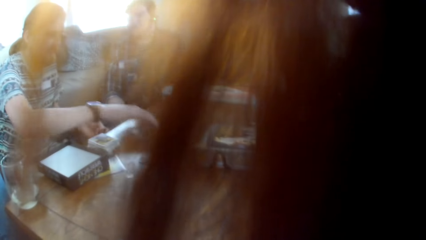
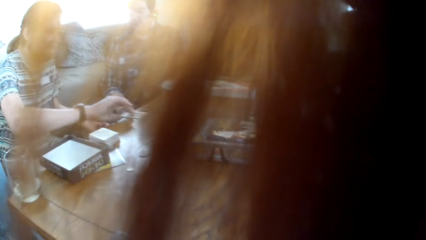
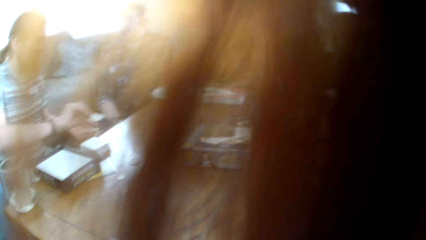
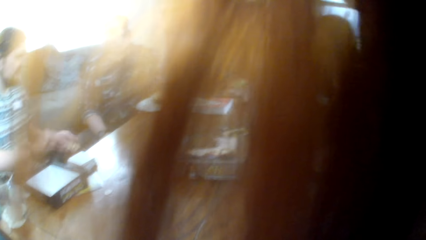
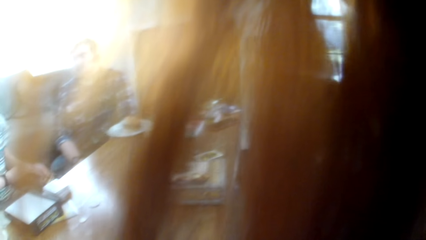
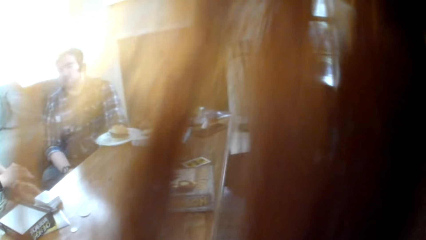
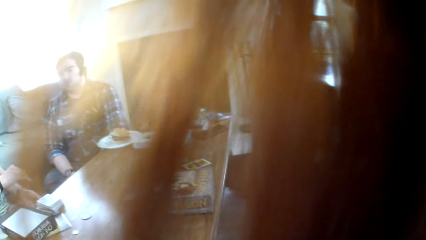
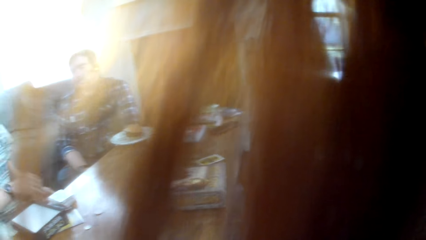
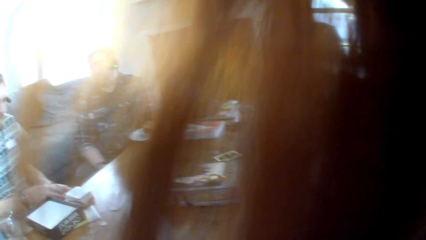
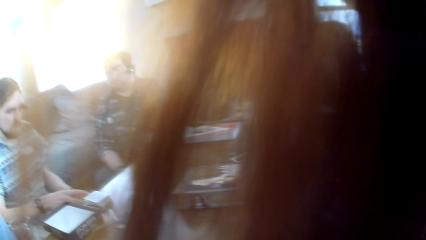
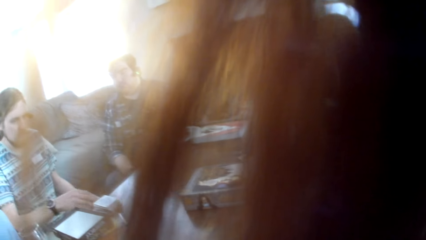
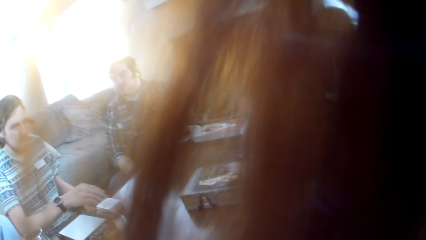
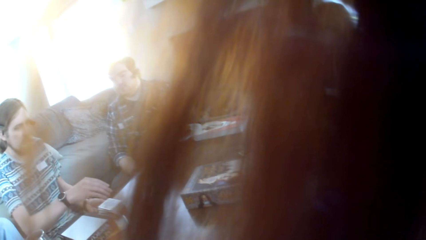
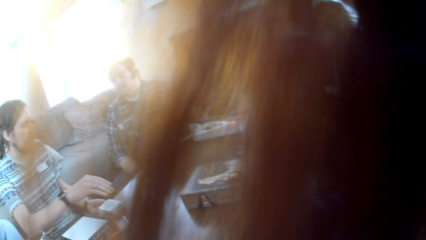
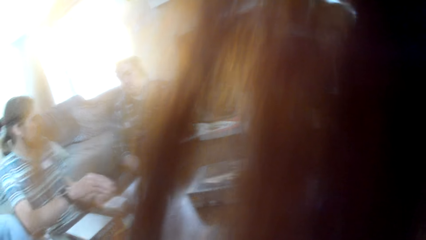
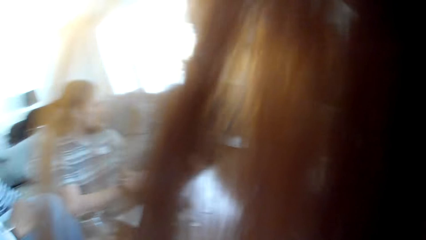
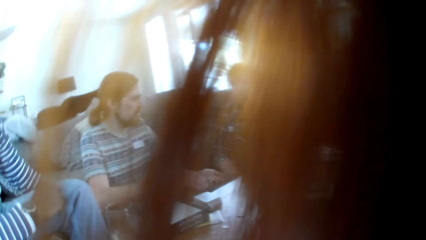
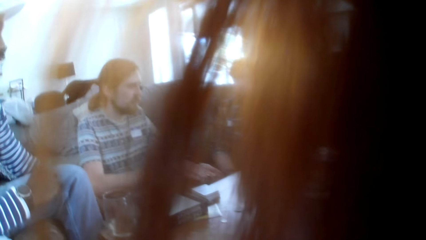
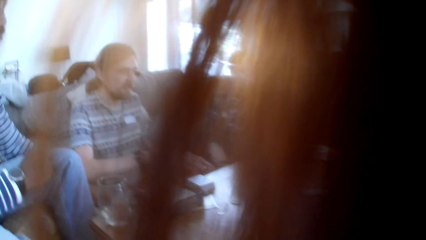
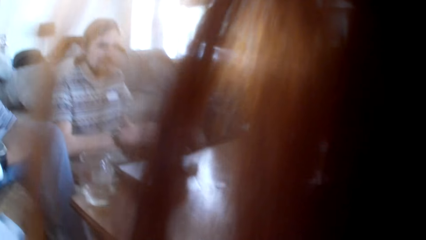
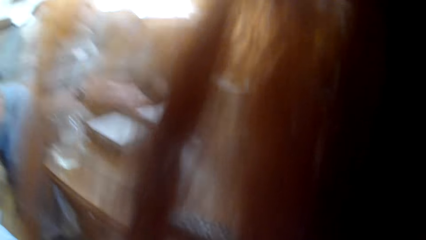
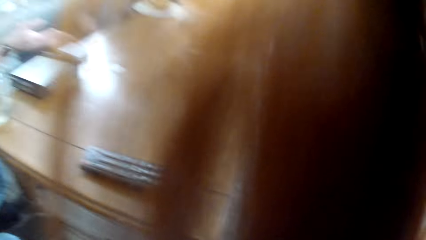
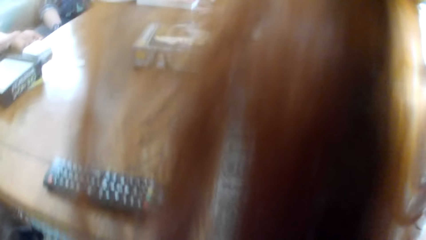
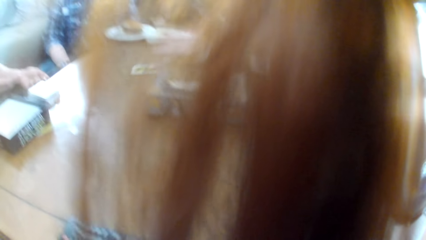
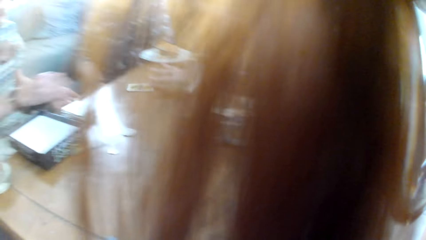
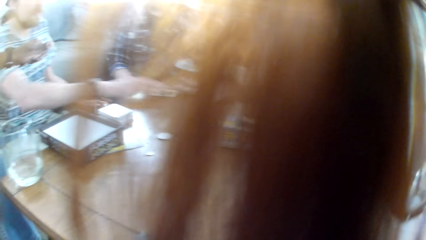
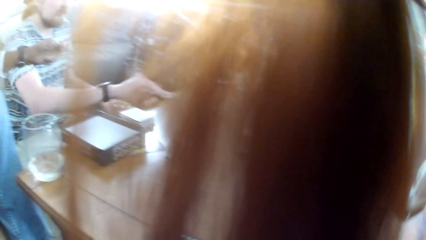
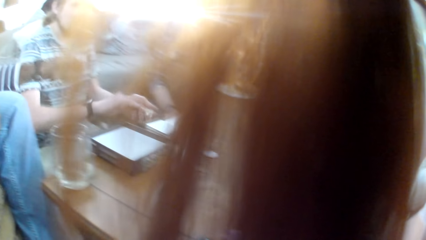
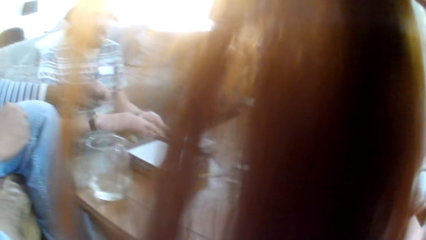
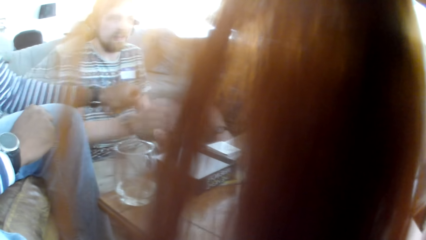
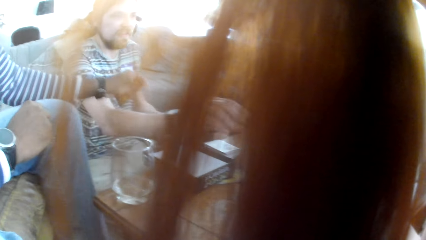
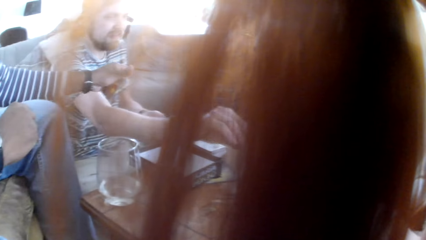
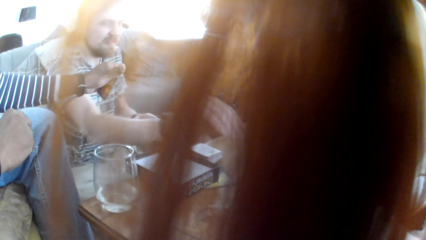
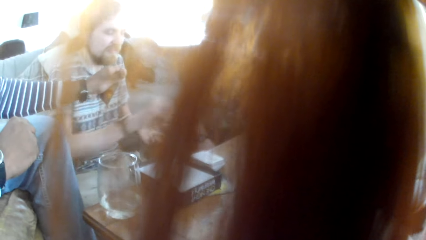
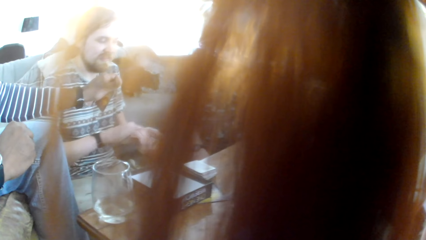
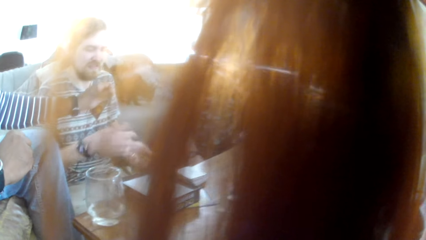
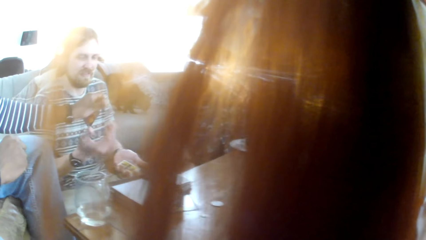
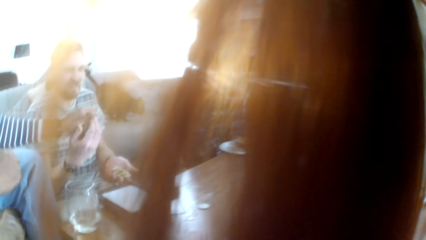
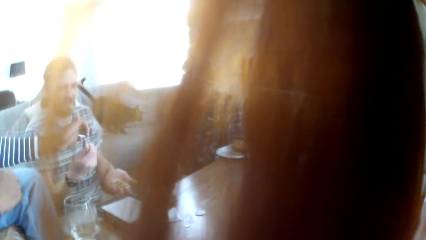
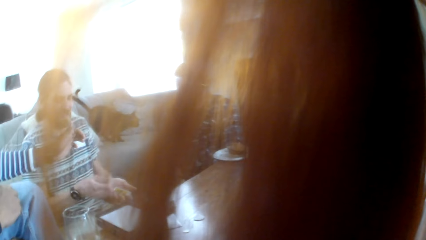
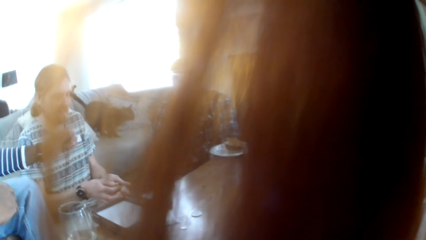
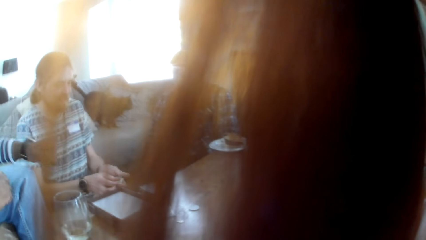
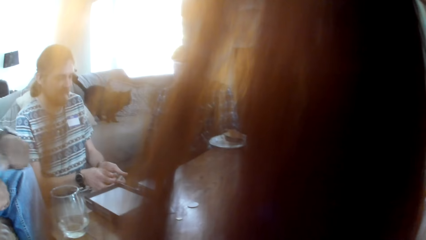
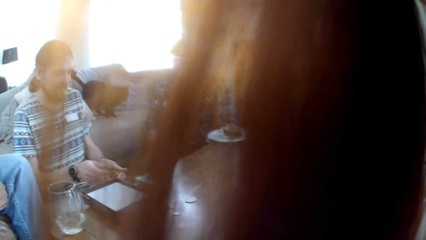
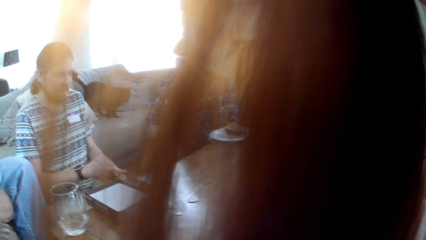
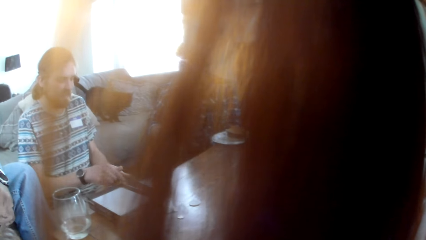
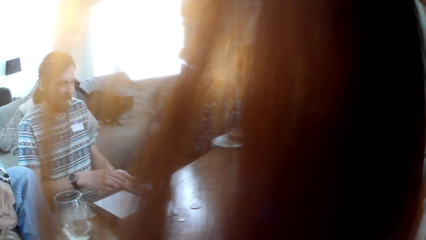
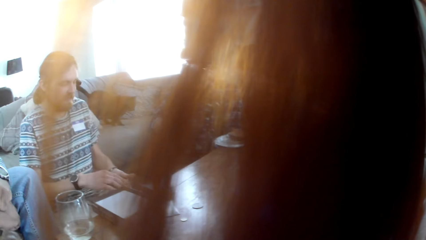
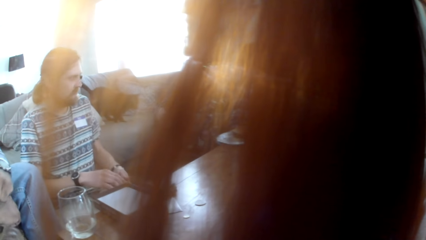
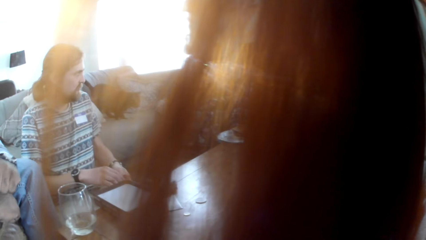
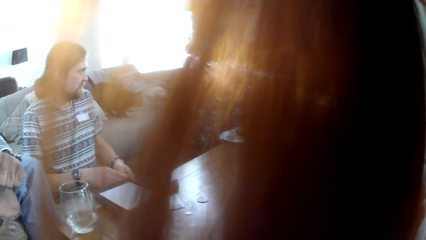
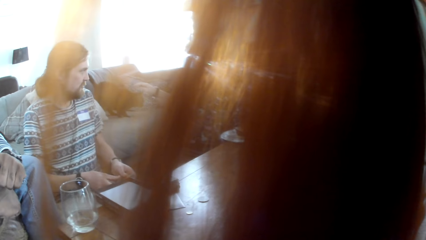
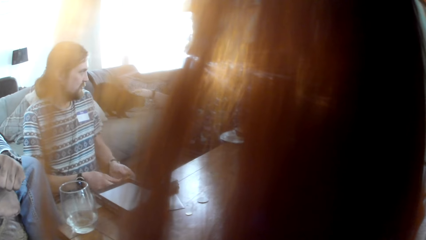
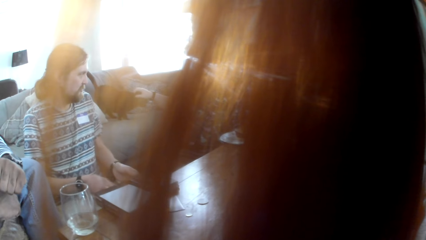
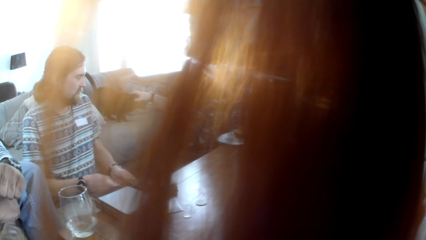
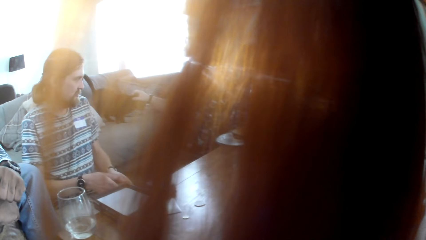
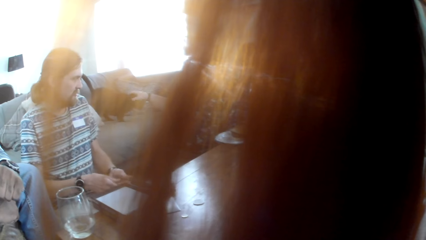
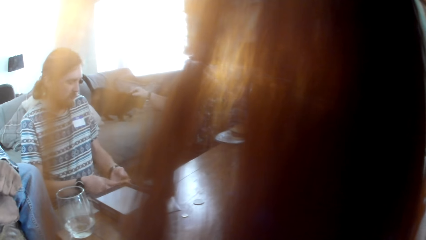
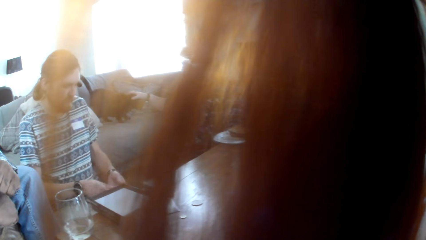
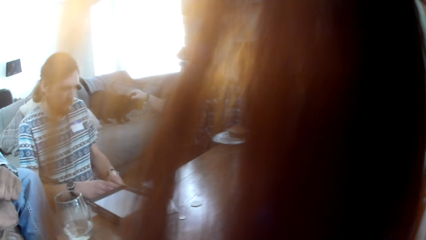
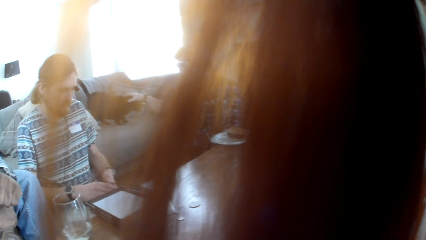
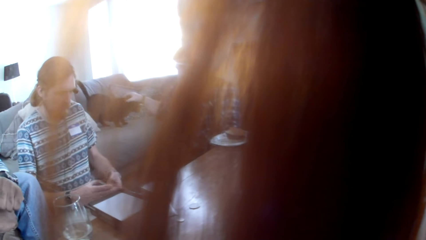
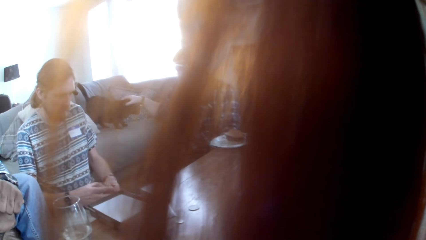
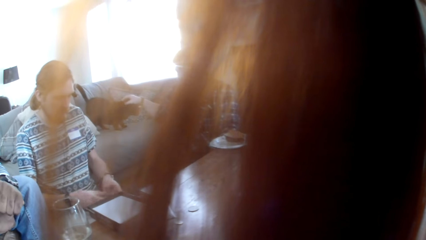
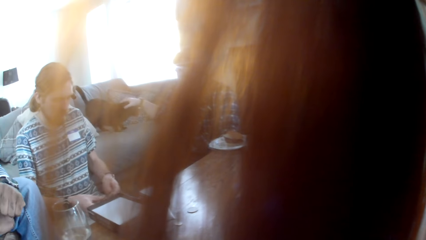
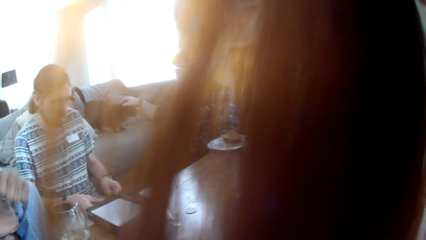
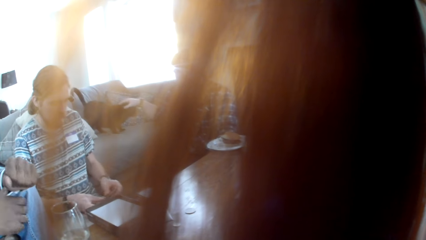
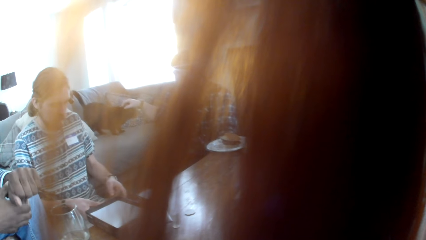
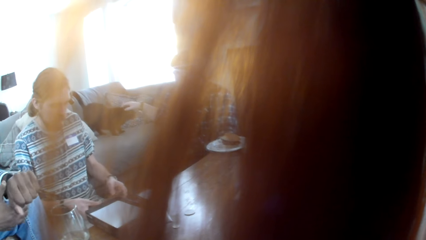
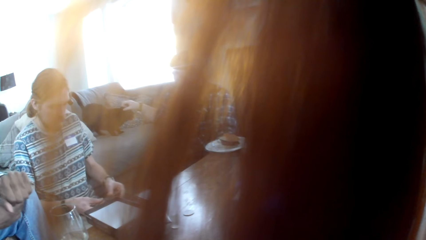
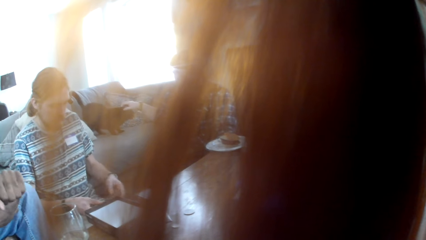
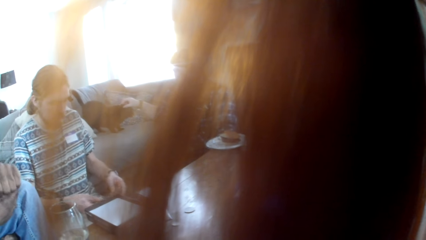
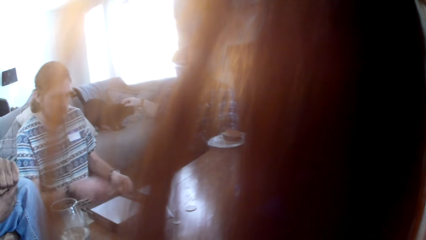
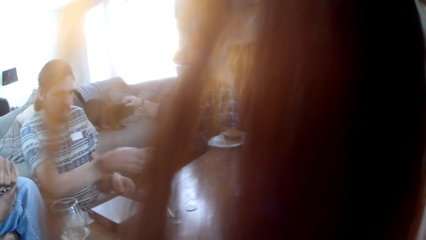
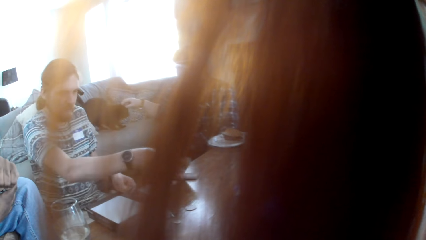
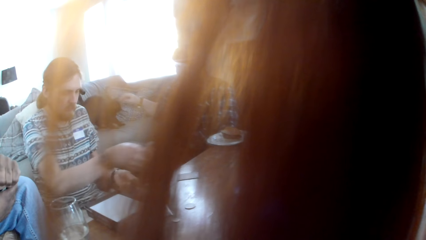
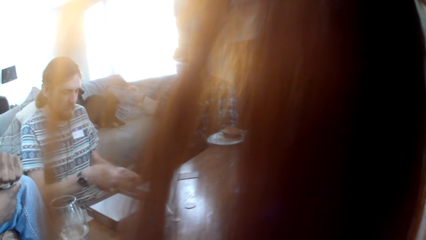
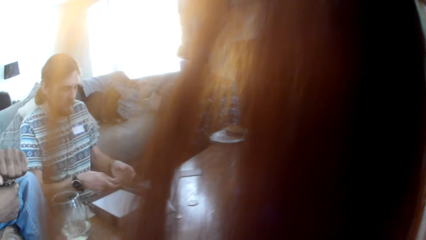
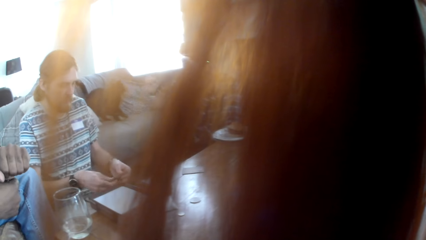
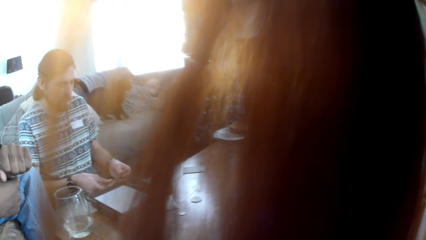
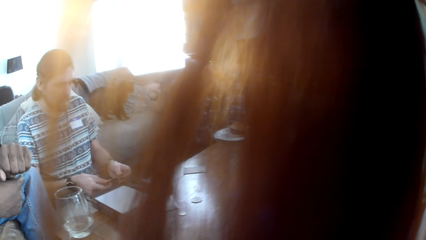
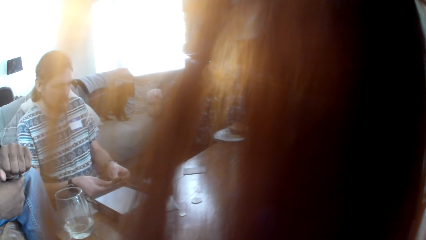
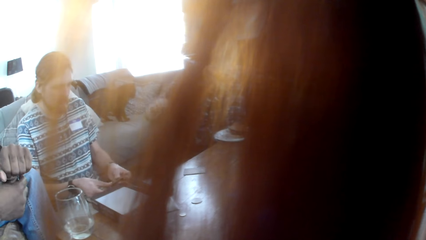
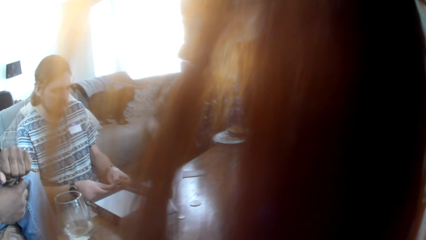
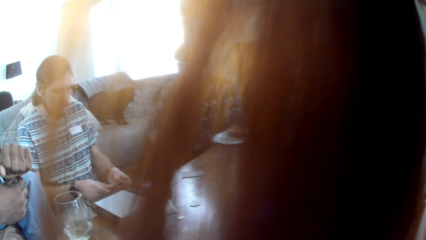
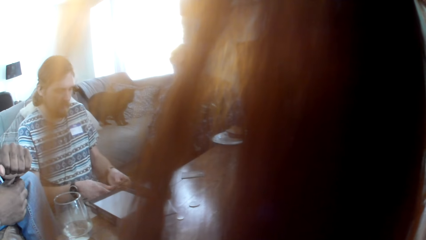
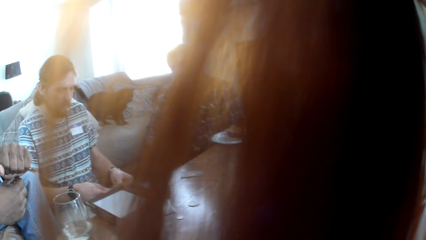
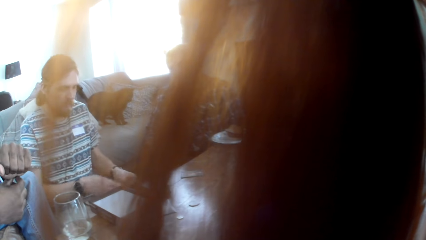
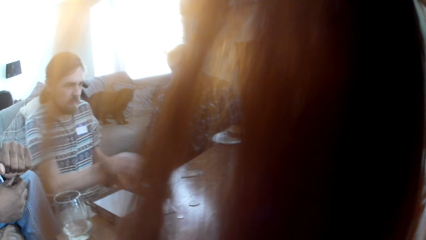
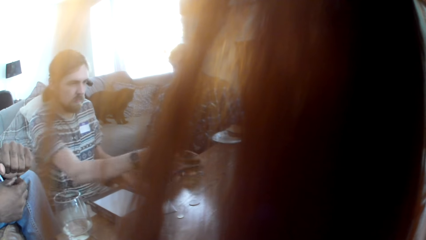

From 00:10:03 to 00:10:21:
A man picks up the board game card from the table. Another man talks to the first man. A woman hands the first man a card. The first man puts a card on the hand. The other man hands the first man a card. The first man shuffles the cards on the hands. A third man talks to the colleagues. The first man puts a card on the table. The first man shuffles the cards.
